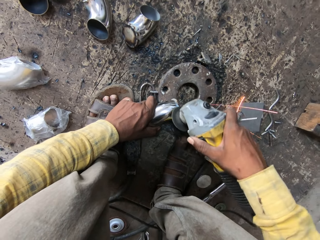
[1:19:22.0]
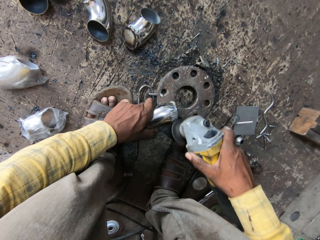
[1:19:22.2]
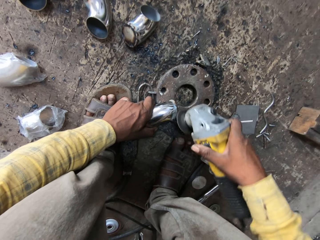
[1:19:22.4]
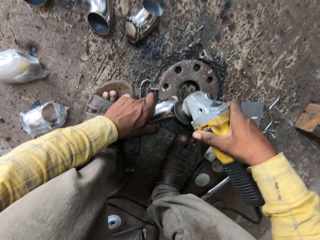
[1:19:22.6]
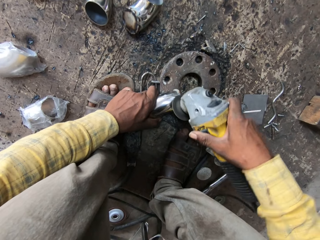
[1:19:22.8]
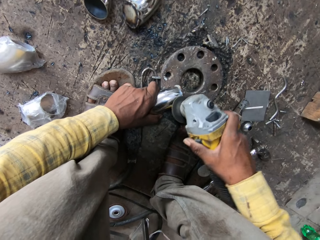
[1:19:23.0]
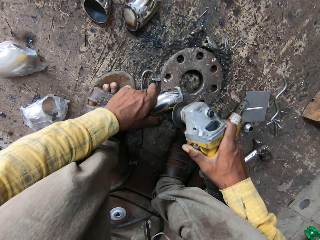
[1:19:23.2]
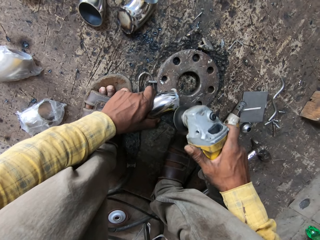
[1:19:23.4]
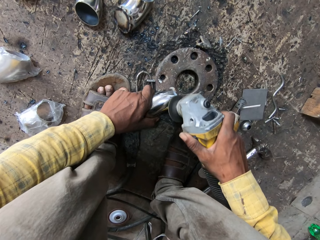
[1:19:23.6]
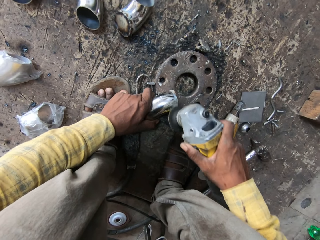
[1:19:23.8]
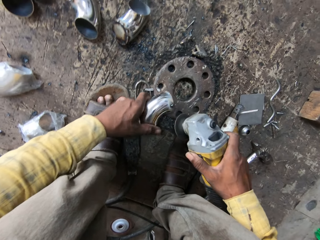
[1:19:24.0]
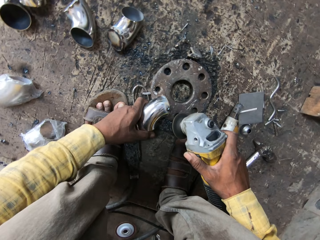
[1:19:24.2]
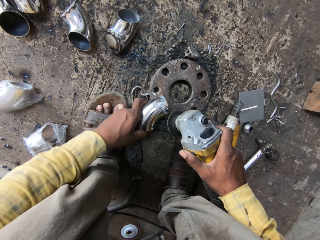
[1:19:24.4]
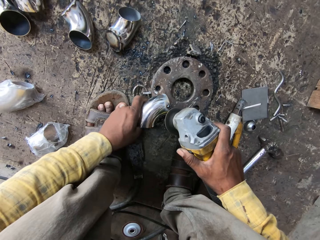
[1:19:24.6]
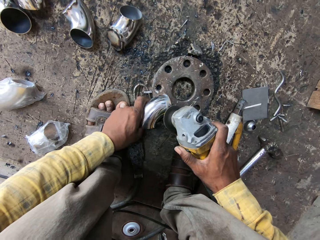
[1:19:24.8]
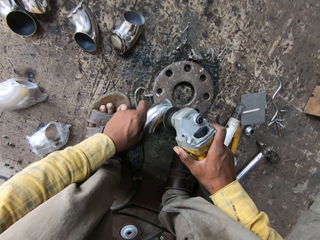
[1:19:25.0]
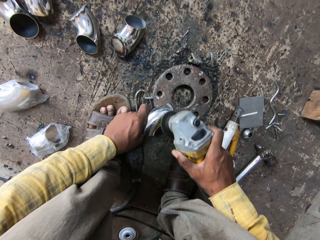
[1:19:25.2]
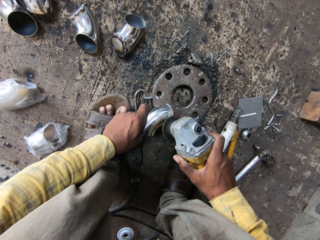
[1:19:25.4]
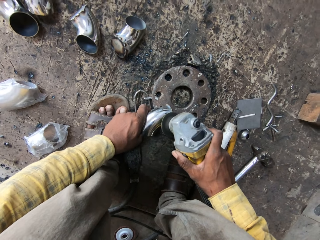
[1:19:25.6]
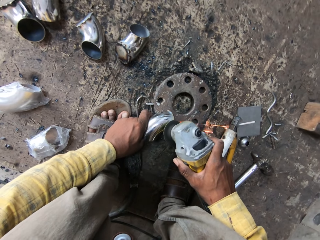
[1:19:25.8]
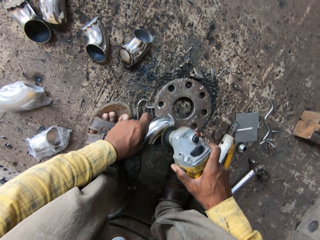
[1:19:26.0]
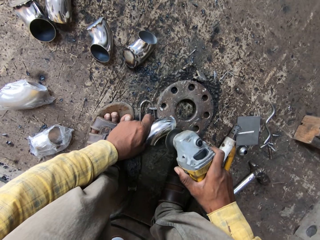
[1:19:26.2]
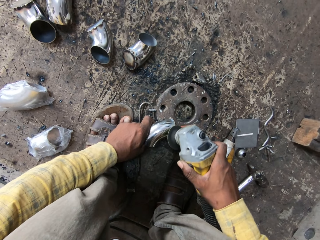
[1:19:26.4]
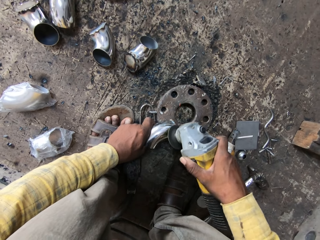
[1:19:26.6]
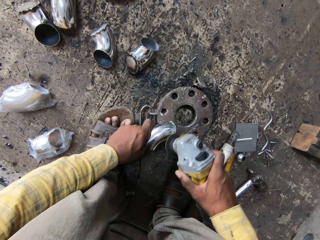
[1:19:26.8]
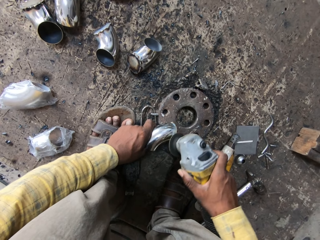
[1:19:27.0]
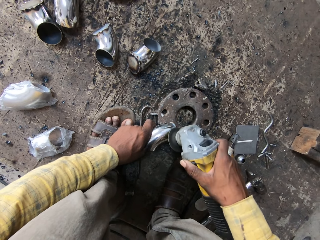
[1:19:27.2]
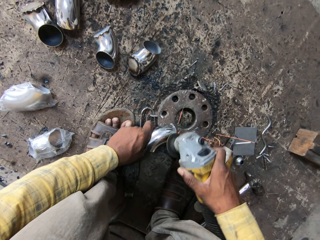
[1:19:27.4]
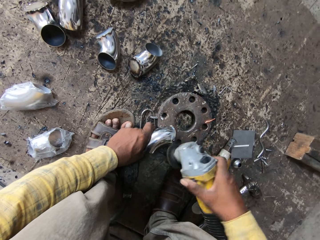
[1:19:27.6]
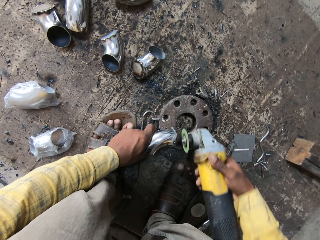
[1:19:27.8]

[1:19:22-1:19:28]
The camera wearer welds the metal.

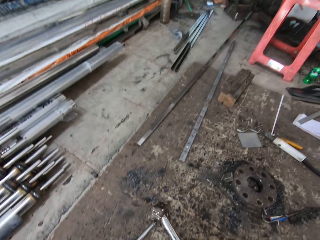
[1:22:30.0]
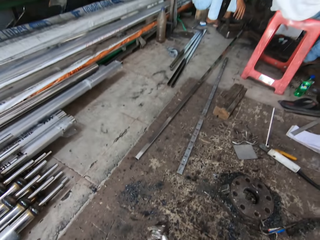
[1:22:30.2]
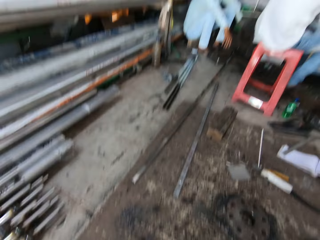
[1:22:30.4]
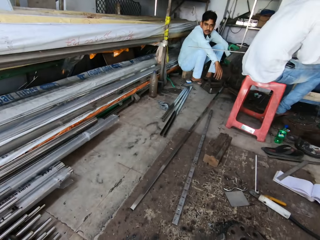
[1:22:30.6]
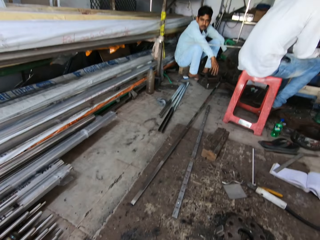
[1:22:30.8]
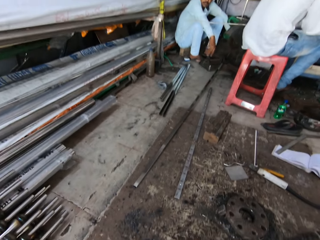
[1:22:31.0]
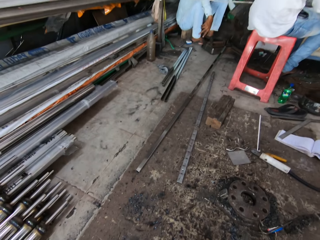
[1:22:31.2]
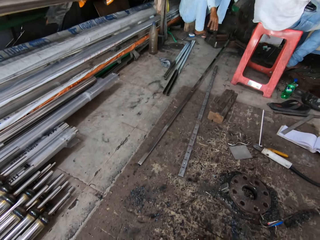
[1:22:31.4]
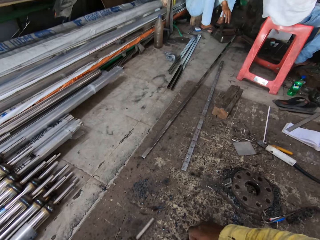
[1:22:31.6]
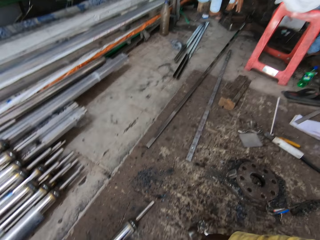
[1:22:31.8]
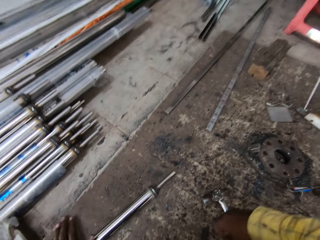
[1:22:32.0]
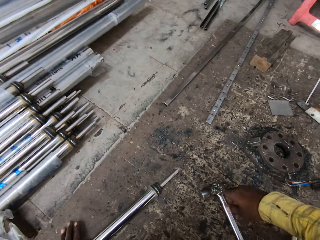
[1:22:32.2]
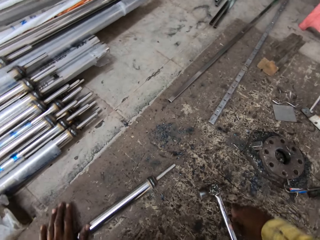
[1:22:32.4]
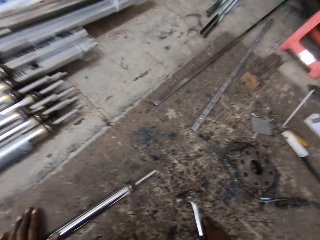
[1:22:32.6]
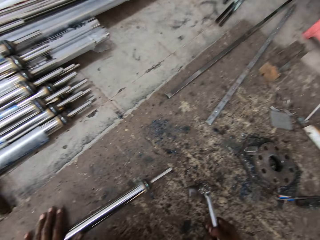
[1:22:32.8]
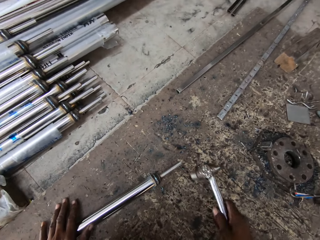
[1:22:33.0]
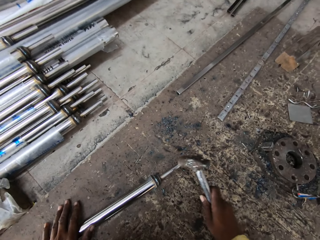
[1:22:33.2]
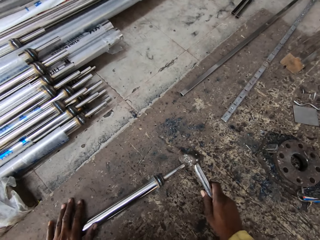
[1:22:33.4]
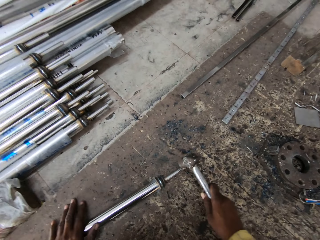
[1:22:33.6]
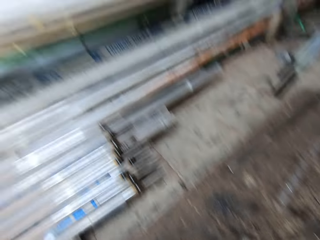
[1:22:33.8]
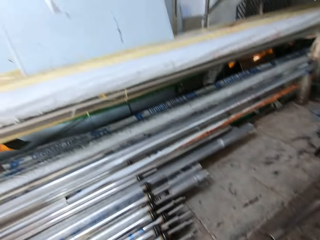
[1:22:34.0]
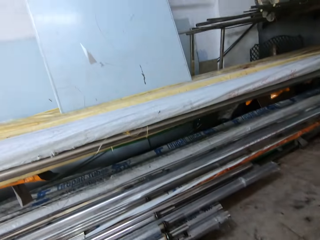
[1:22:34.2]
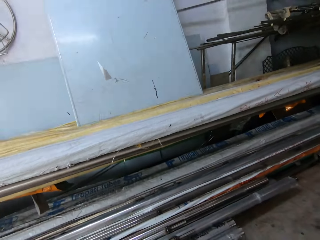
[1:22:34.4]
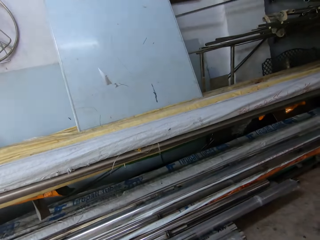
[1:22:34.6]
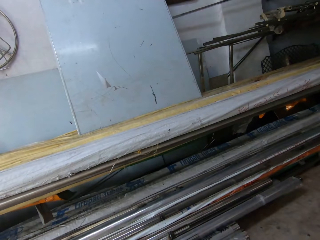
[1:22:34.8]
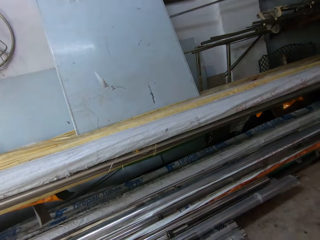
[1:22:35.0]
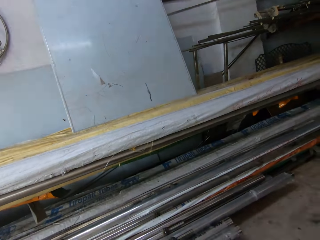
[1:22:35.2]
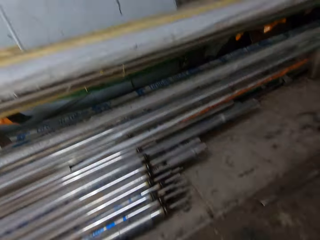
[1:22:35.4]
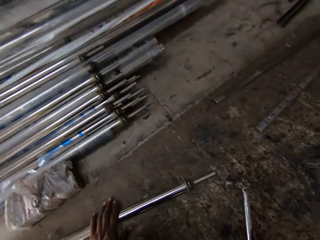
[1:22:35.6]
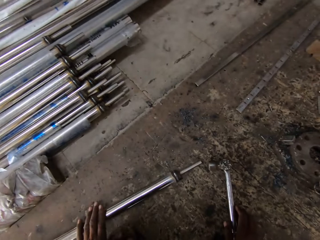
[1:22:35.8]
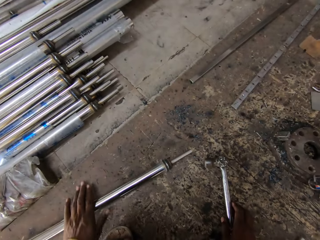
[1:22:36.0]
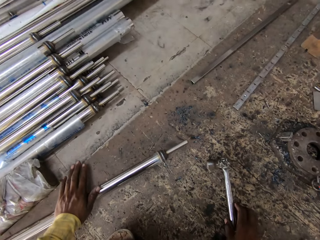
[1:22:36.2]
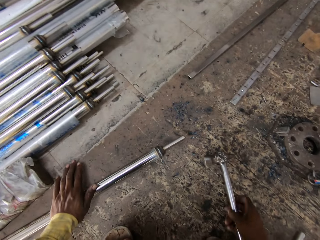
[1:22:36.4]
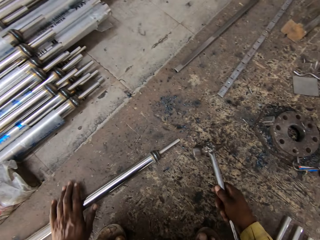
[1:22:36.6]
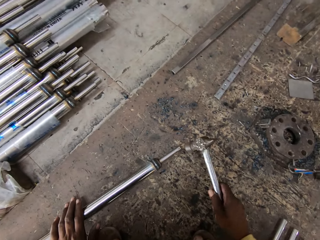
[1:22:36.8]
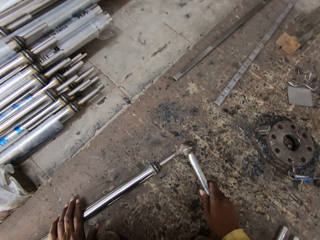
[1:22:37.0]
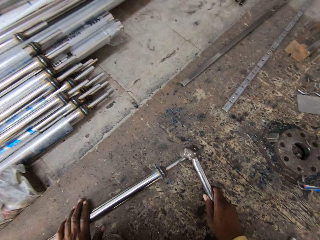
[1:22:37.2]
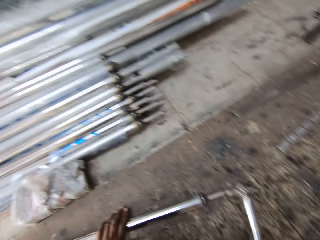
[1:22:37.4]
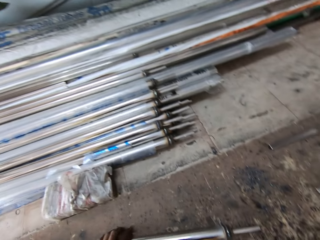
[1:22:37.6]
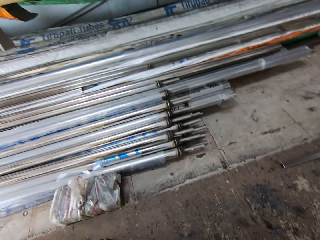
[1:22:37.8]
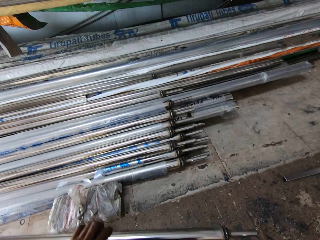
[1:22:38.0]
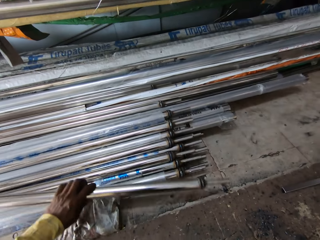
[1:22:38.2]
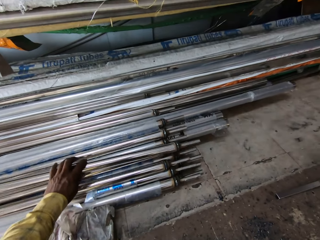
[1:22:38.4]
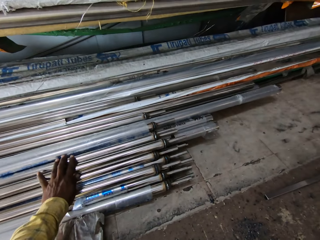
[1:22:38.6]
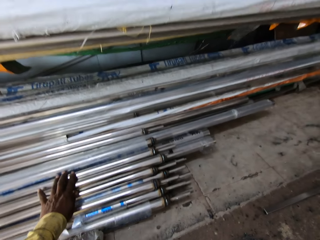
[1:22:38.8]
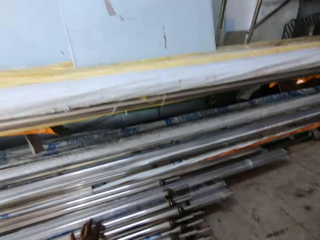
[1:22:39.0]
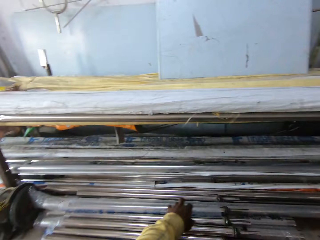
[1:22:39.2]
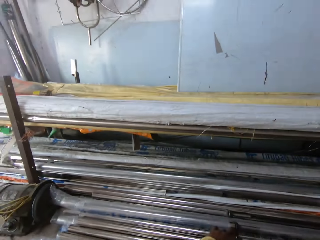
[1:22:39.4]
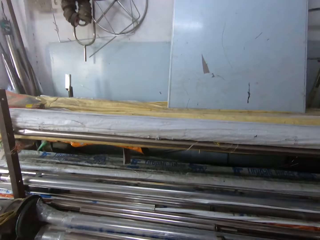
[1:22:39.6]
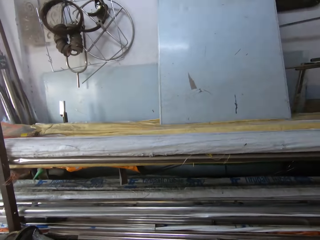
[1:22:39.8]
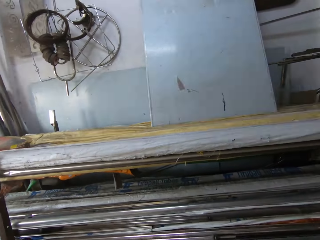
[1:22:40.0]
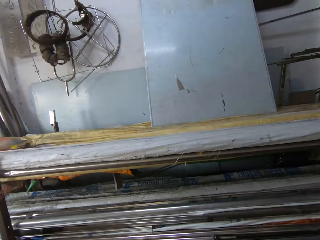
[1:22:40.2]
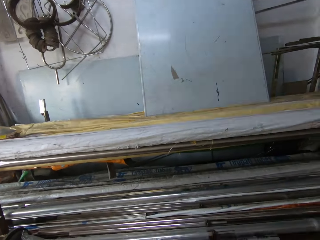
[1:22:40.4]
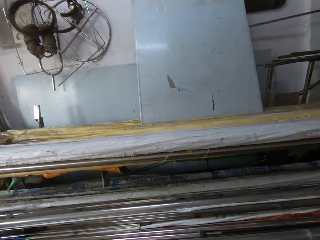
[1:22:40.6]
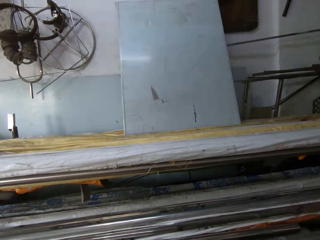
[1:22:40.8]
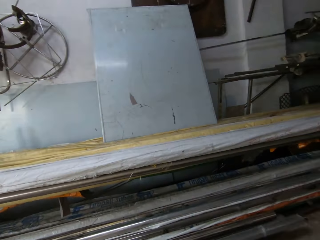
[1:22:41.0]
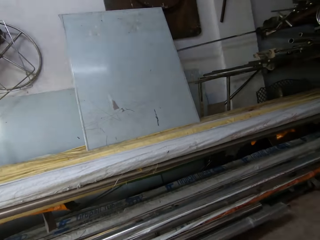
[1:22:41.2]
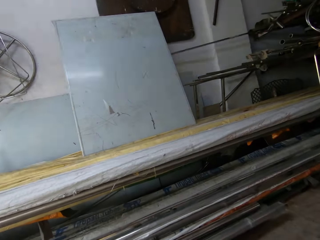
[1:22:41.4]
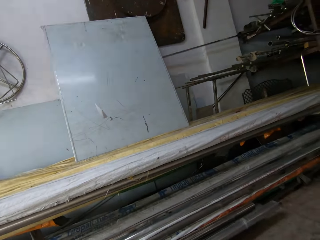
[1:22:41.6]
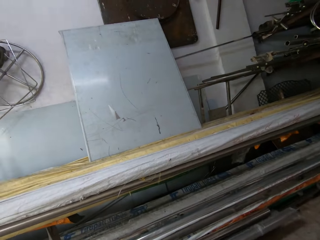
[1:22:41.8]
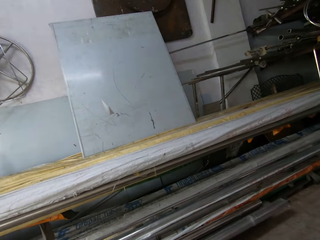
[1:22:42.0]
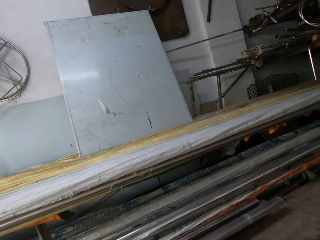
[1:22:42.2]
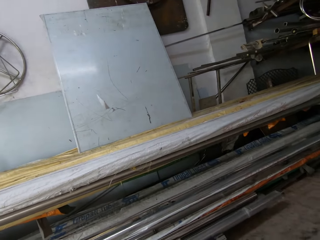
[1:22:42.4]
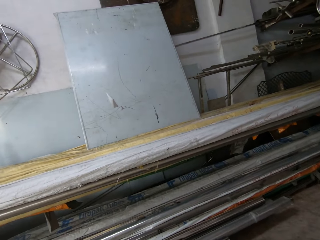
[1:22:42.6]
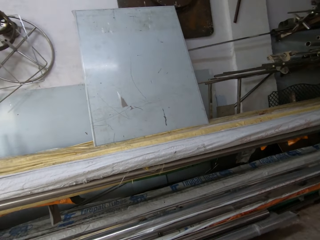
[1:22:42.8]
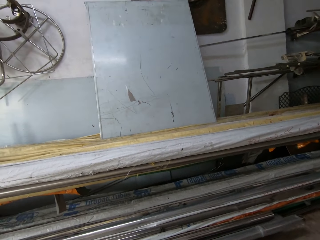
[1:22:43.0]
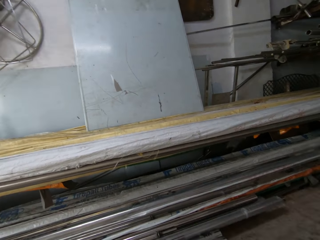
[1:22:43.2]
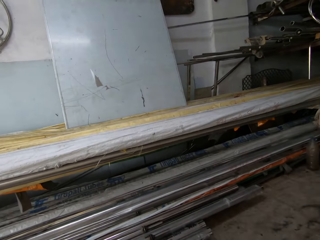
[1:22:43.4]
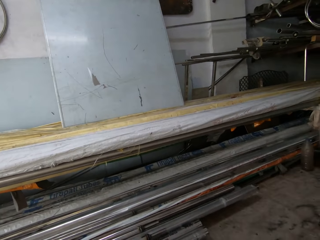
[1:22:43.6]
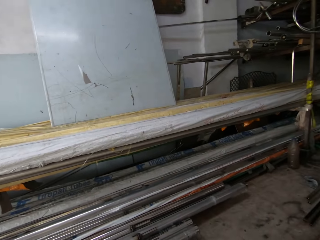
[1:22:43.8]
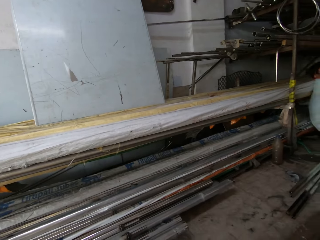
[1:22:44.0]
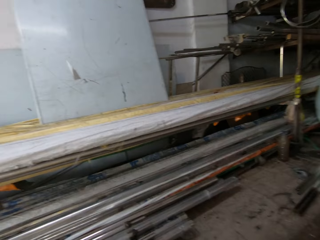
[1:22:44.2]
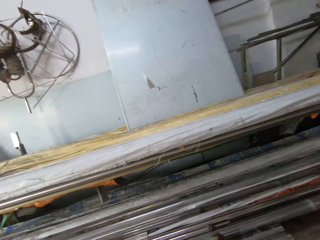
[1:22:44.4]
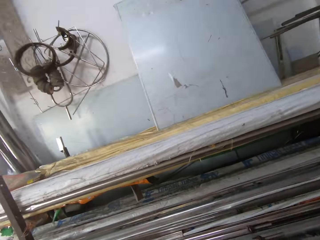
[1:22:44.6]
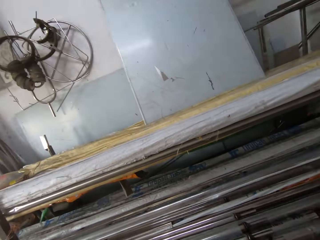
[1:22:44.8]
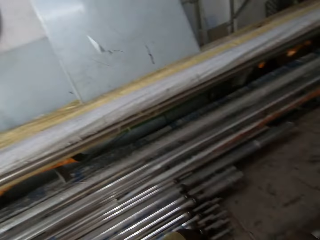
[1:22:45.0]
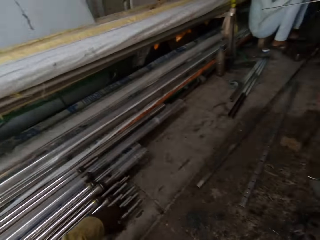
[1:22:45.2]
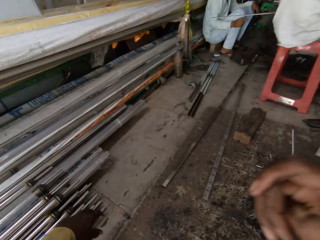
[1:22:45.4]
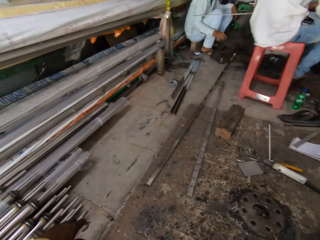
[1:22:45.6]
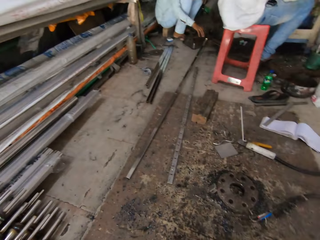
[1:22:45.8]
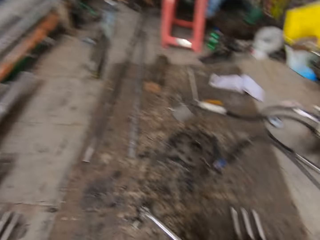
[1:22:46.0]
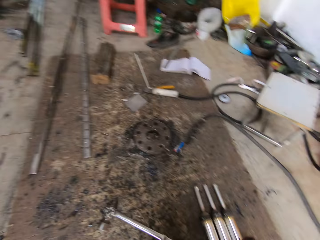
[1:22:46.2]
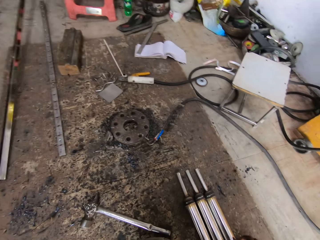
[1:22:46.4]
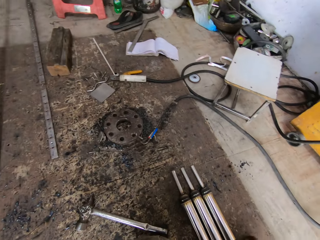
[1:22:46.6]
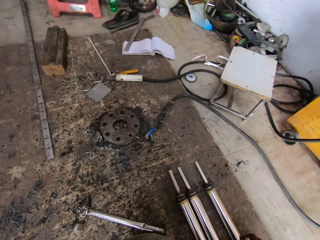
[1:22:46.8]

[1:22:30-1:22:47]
The camera wearer stares at a man and another man. They pick up the hammer and hammer the metal. They adjust the metal. They pick up the hammer and hammer the metal. They lift the metal and place the metal on the other metals. They stare at the room.
